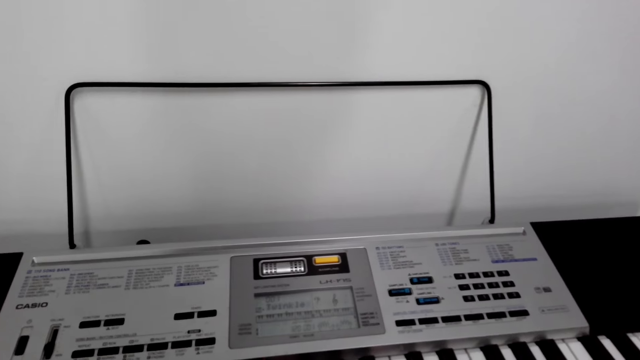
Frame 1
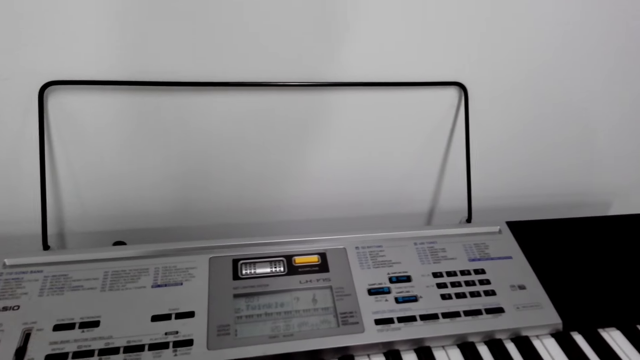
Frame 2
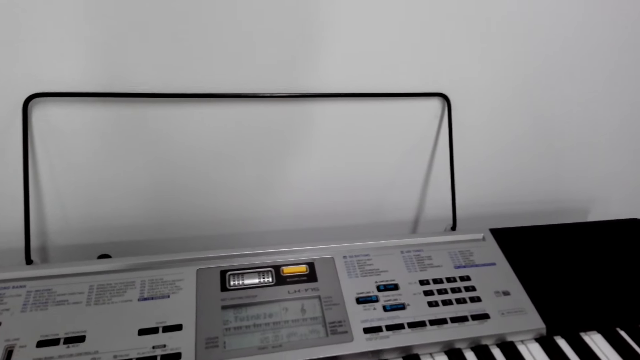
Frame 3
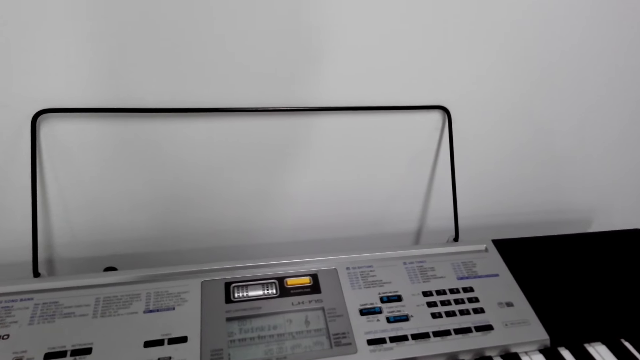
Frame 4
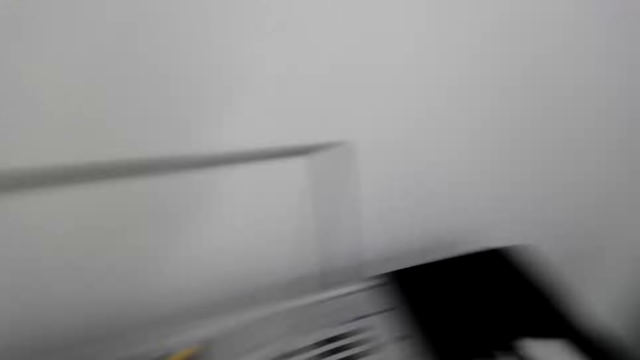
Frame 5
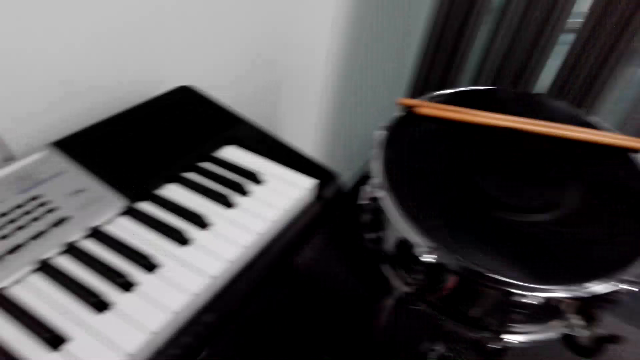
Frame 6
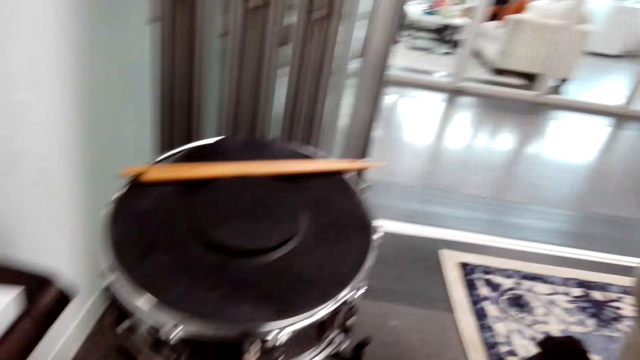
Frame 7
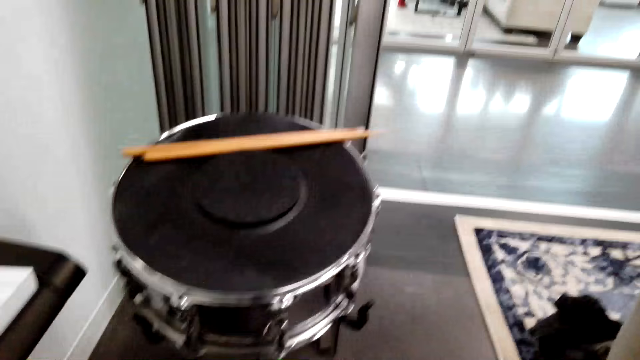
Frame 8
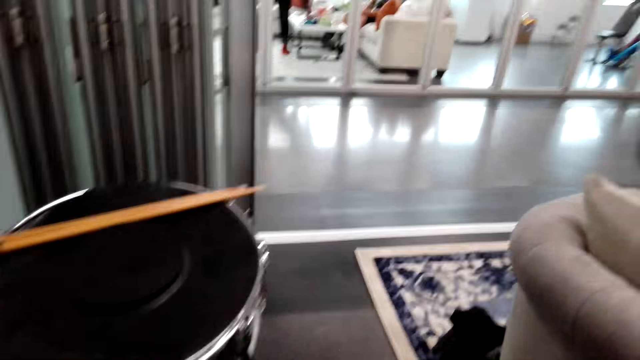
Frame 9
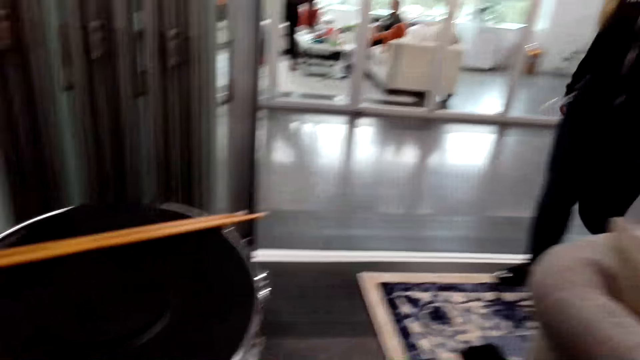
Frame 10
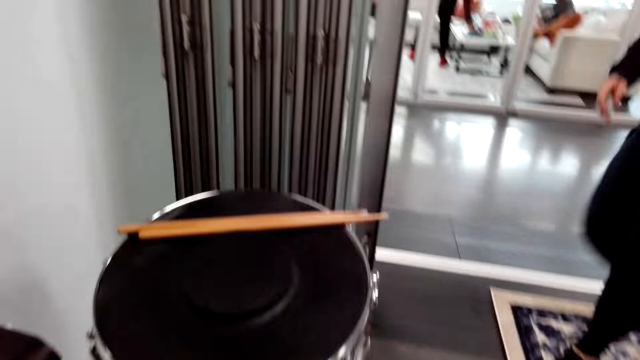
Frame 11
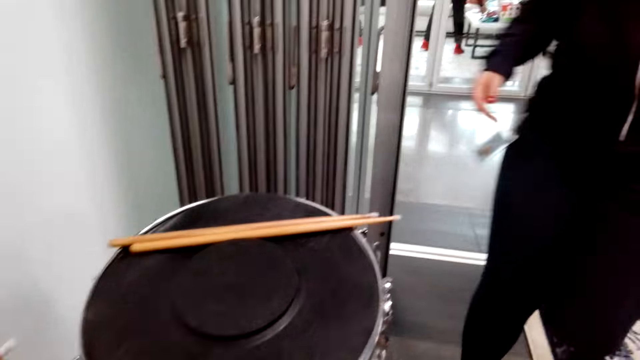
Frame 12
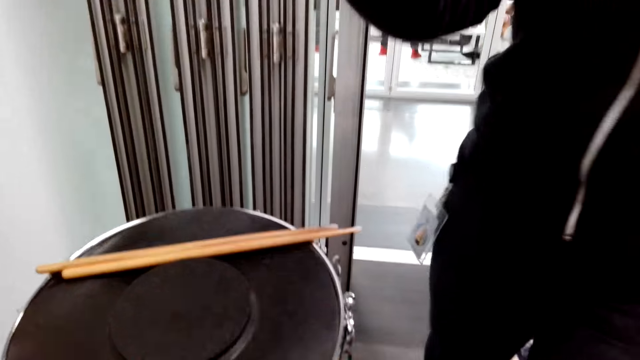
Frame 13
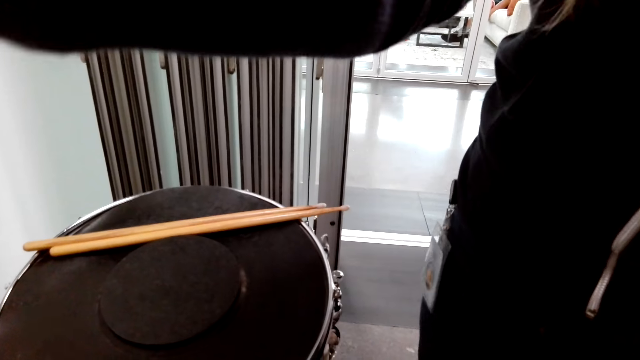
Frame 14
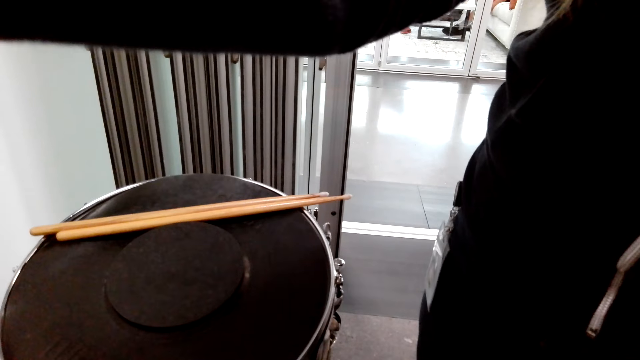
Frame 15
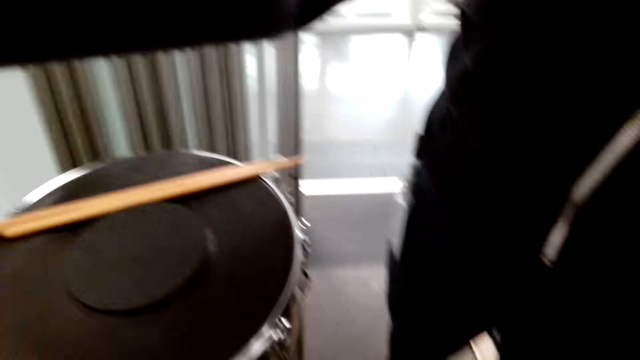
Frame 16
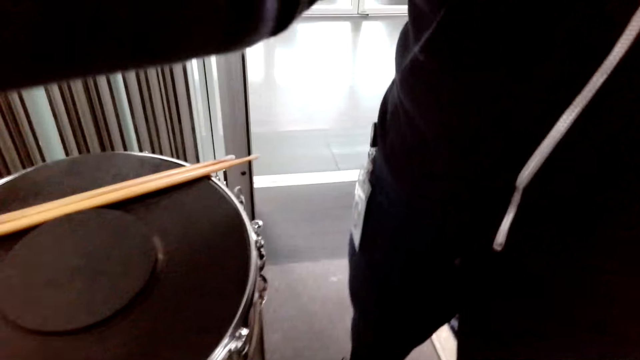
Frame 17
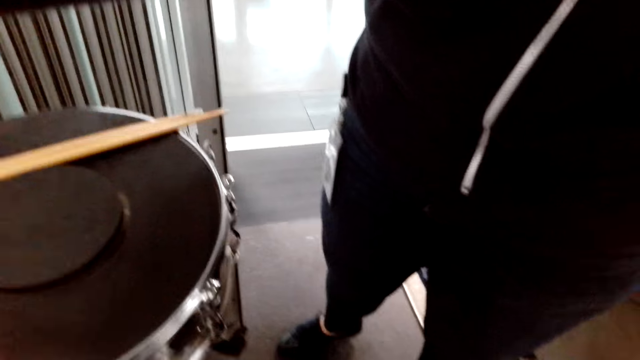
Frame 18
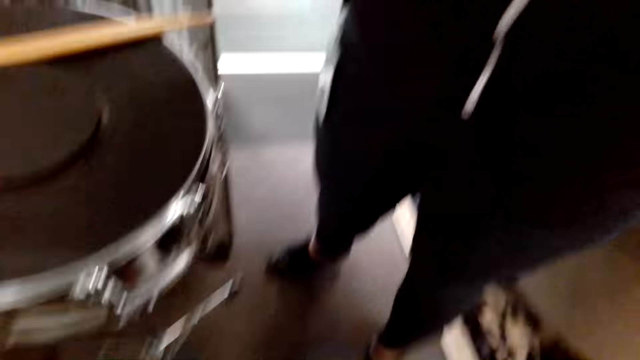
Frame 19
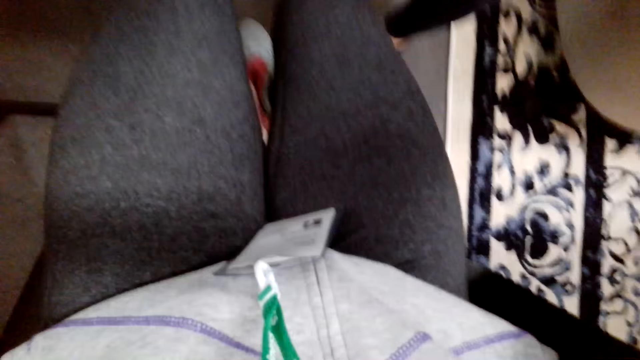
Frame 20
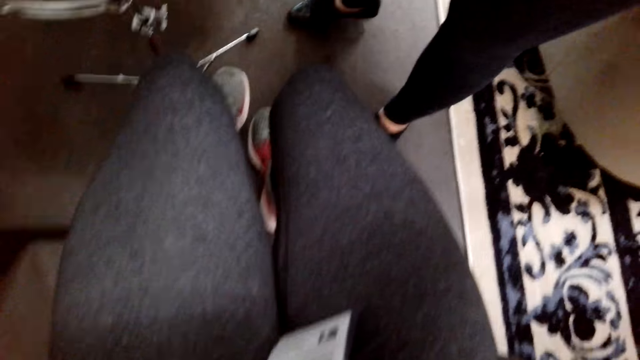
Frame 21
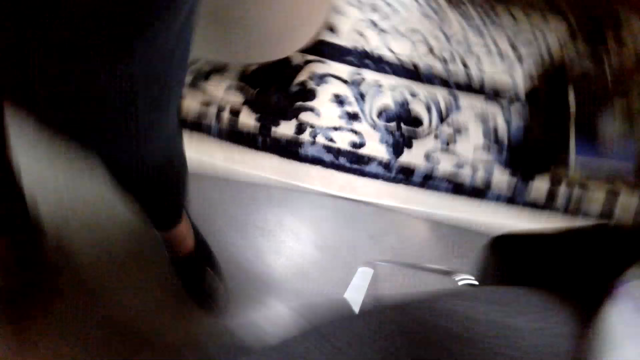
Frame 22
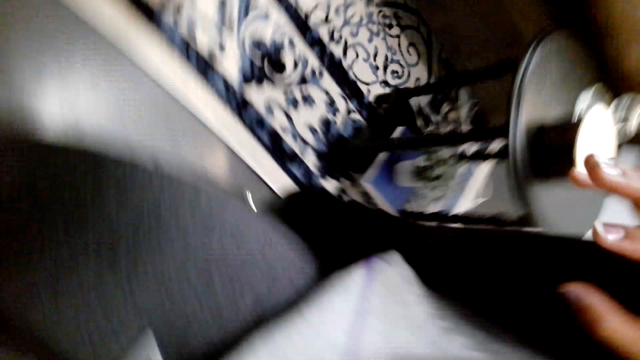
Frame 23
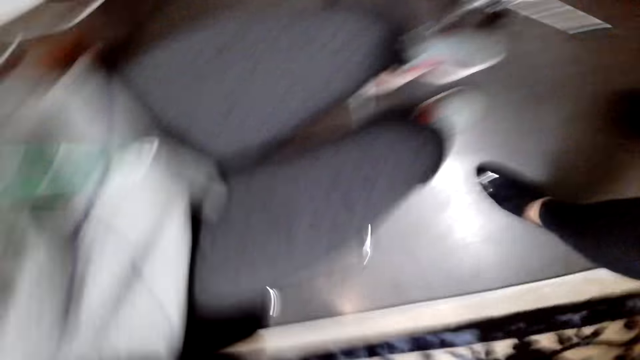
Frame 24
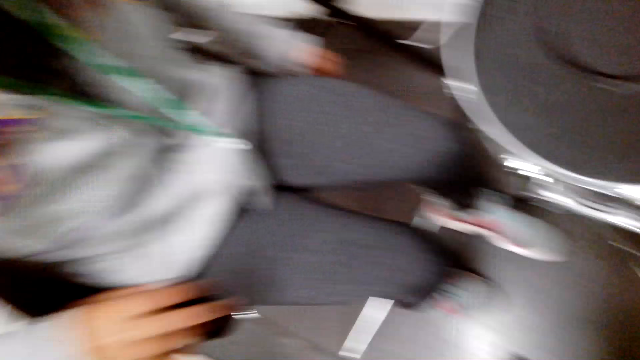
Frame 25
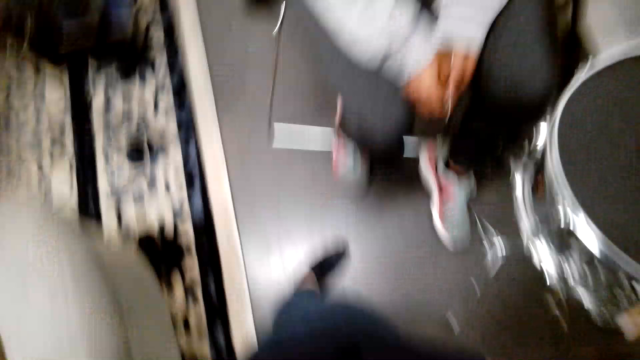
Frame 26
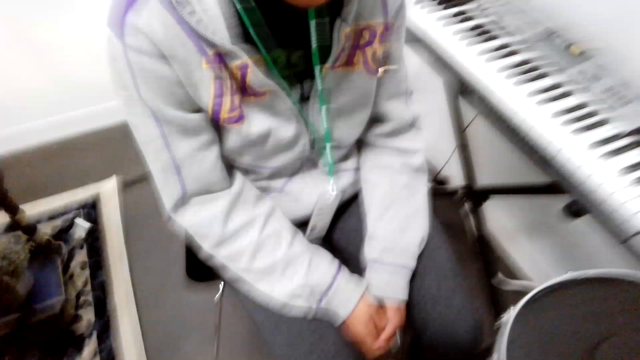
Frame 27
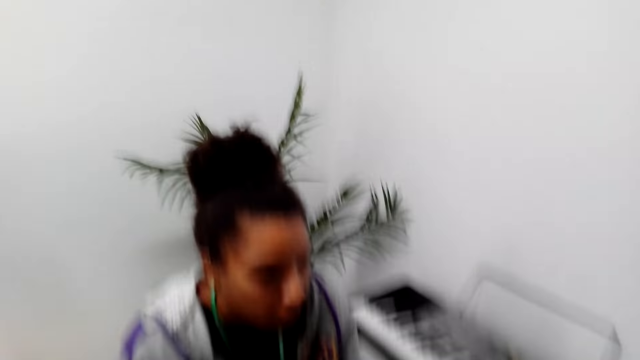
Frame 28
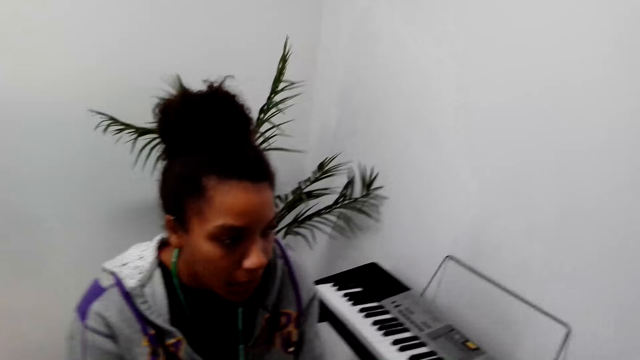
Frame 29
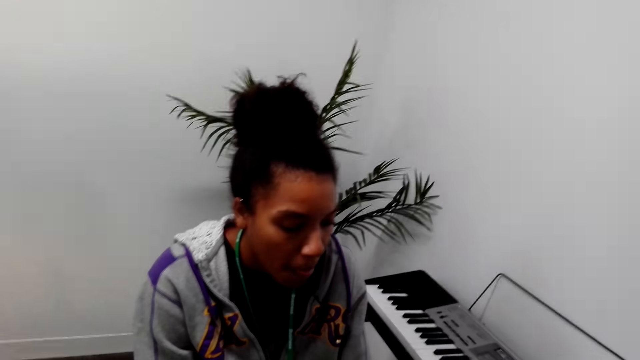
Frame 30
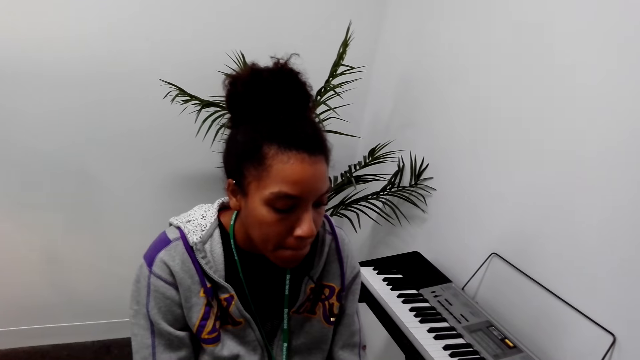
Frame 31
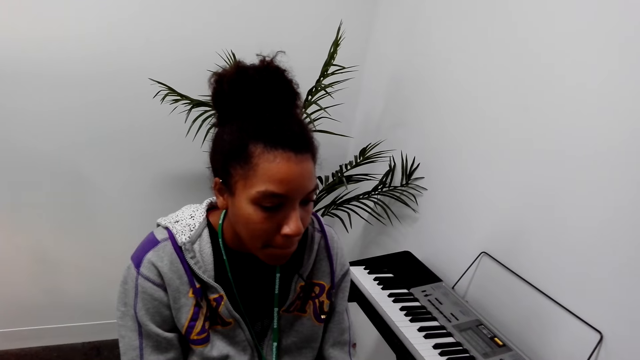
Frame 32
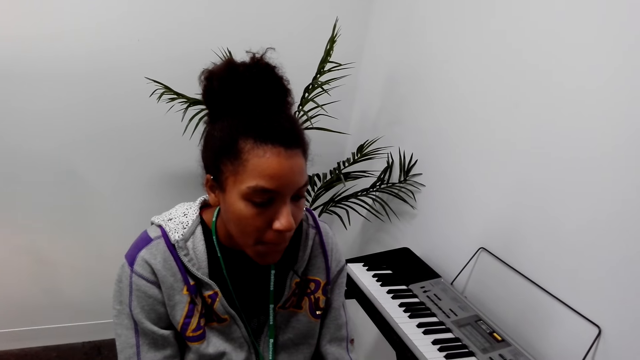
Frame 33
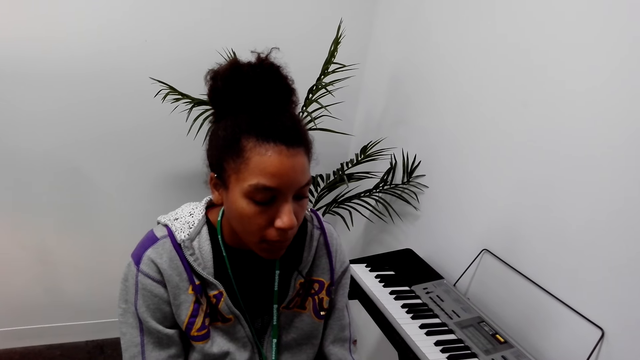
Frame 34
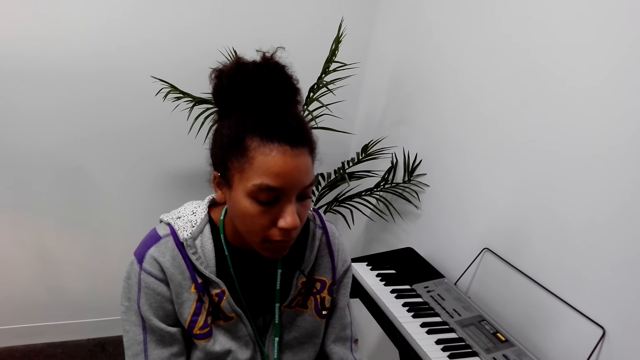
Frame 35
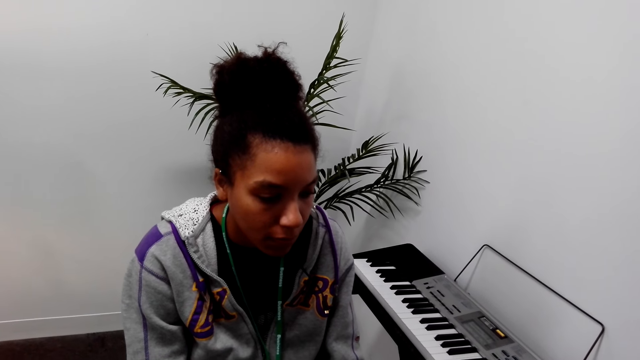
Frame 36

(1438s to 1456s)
The camera wearer turns around the room. They look at the drum. A woman walks towards the camera wearer around the room. The woman adjusts the camera. The woman picks up the camera from the camera wearer. The camera wearer turns around the room. They look at the woman.
